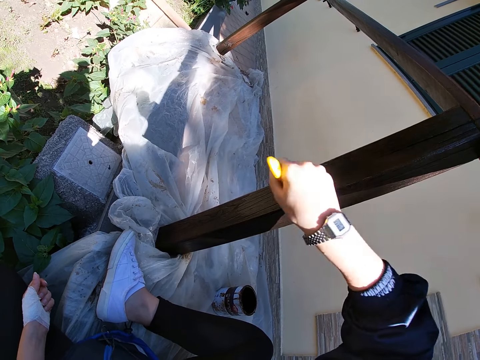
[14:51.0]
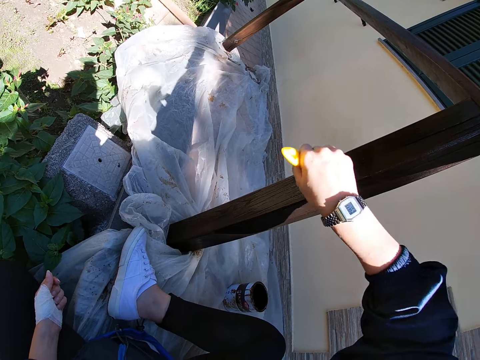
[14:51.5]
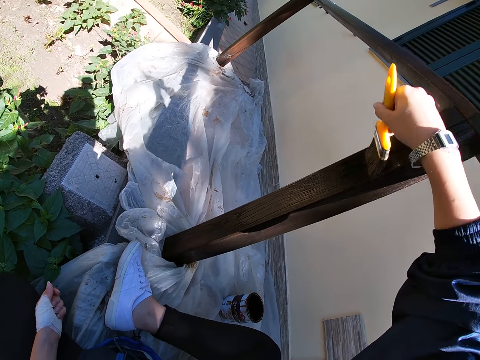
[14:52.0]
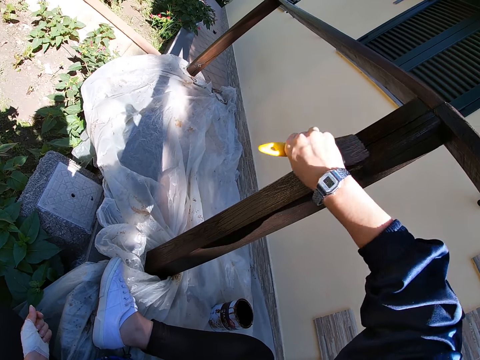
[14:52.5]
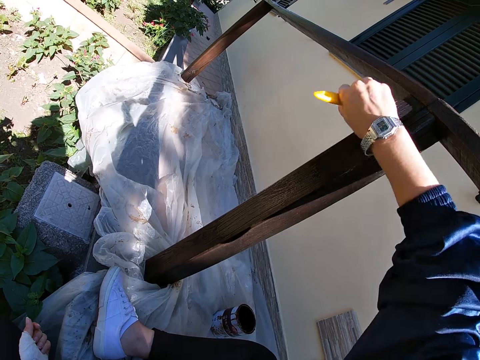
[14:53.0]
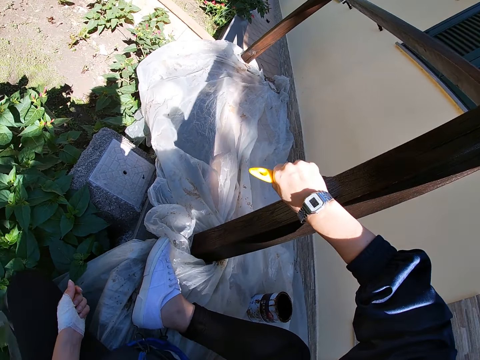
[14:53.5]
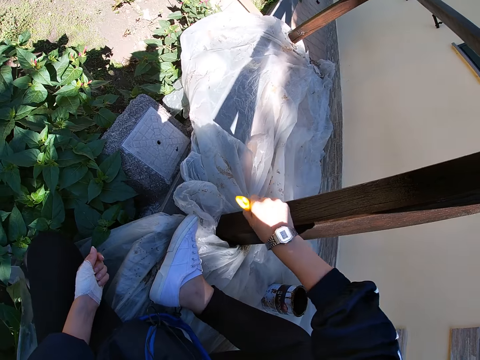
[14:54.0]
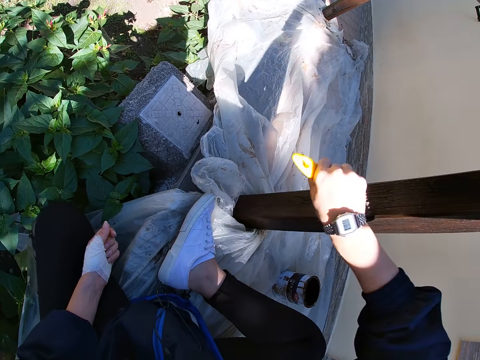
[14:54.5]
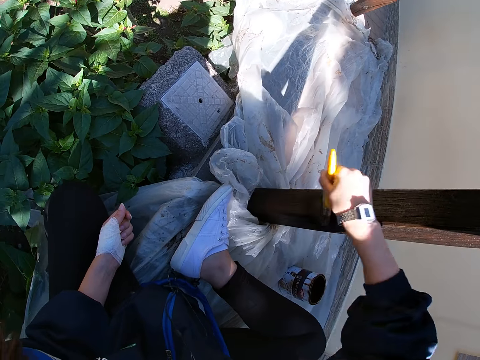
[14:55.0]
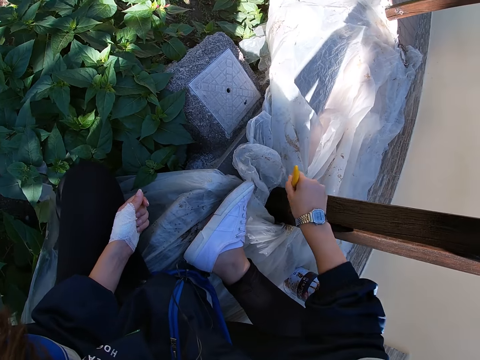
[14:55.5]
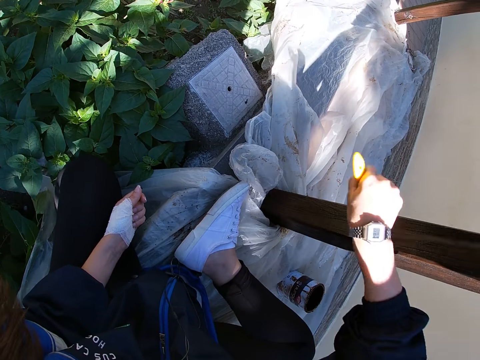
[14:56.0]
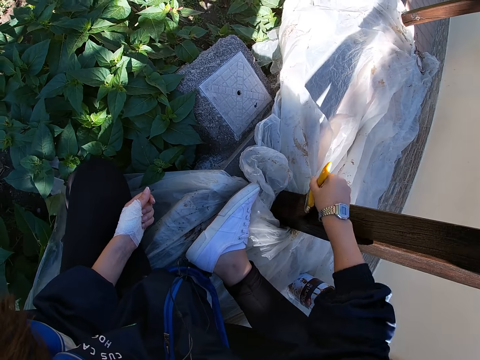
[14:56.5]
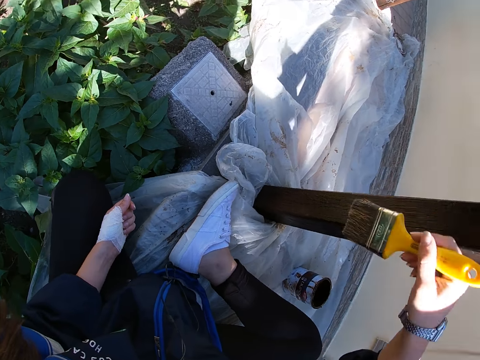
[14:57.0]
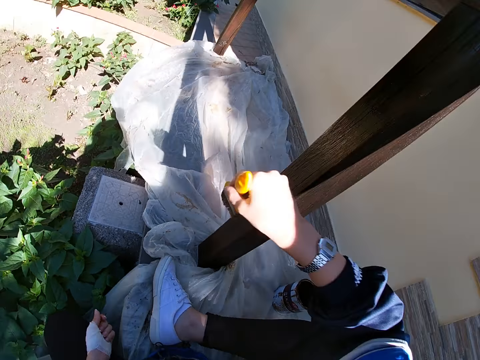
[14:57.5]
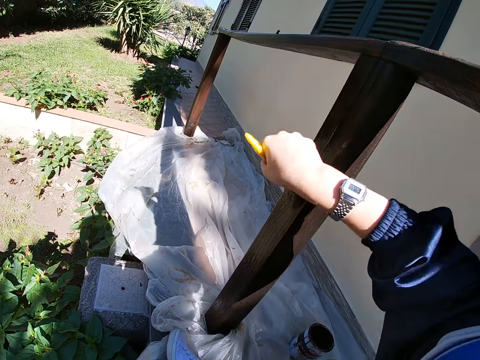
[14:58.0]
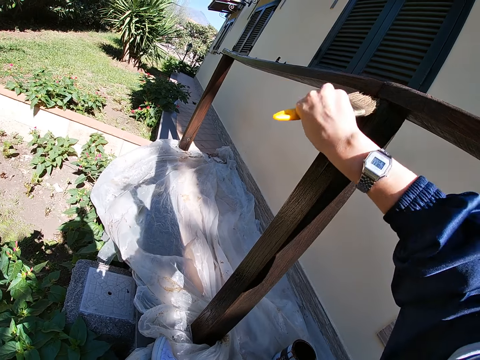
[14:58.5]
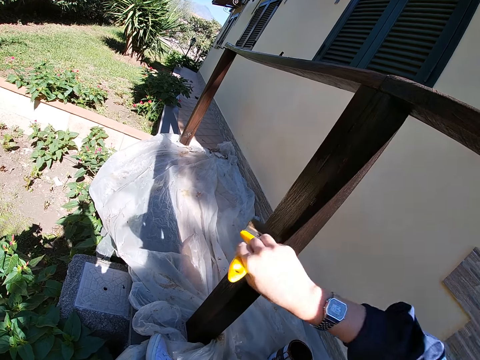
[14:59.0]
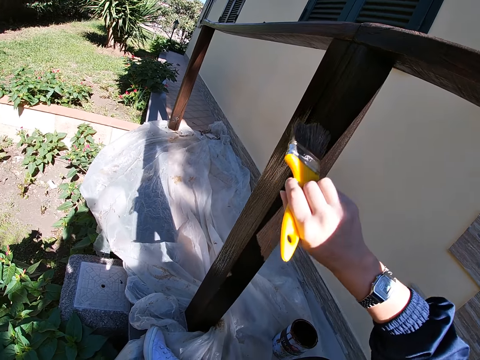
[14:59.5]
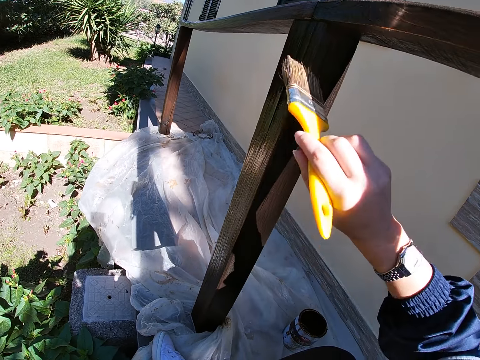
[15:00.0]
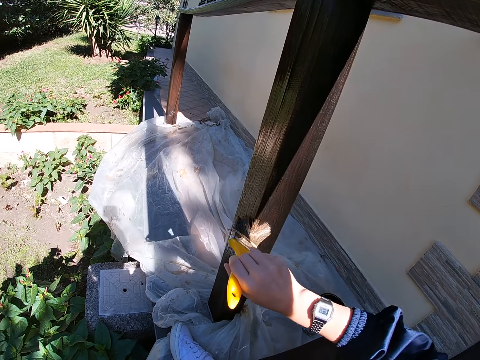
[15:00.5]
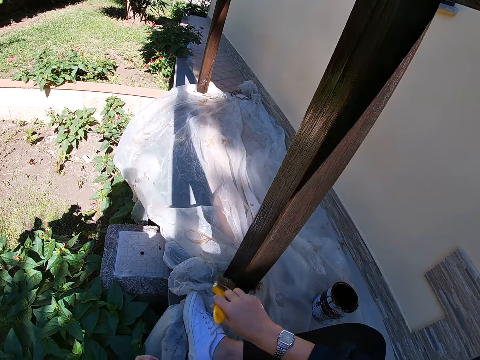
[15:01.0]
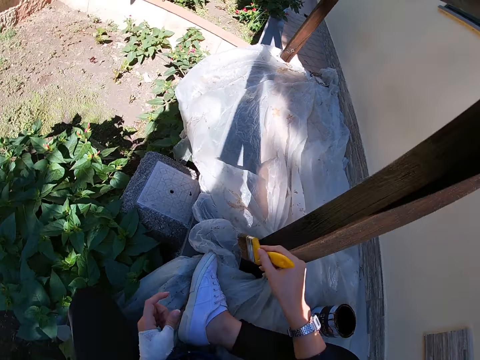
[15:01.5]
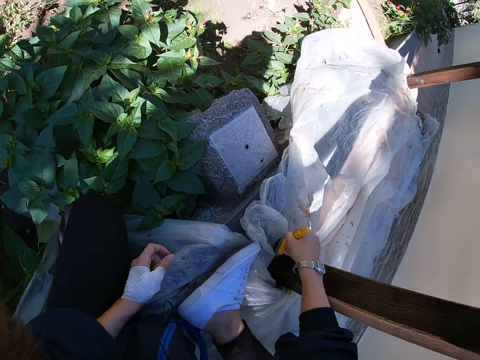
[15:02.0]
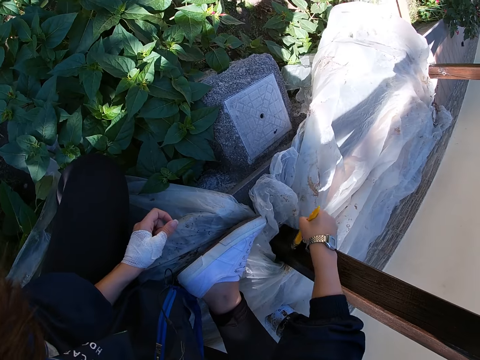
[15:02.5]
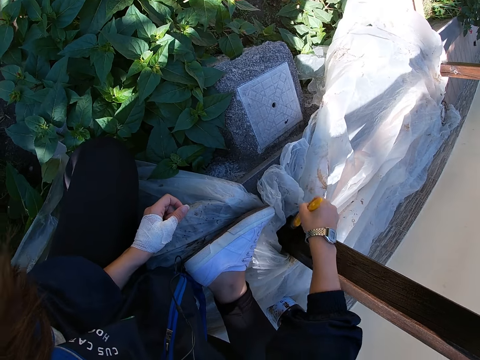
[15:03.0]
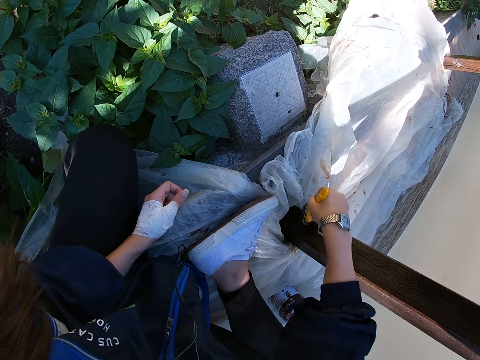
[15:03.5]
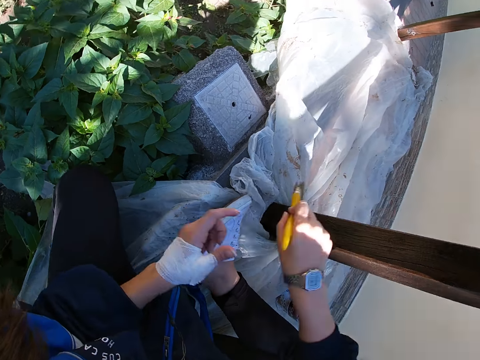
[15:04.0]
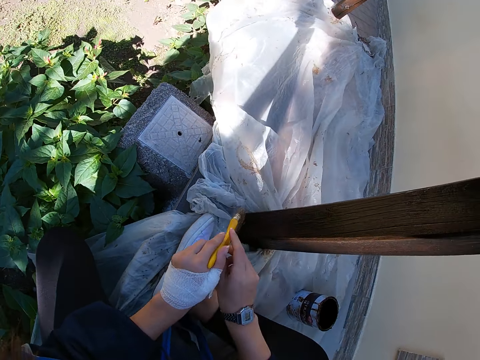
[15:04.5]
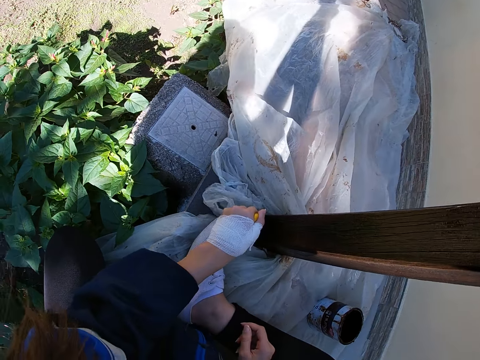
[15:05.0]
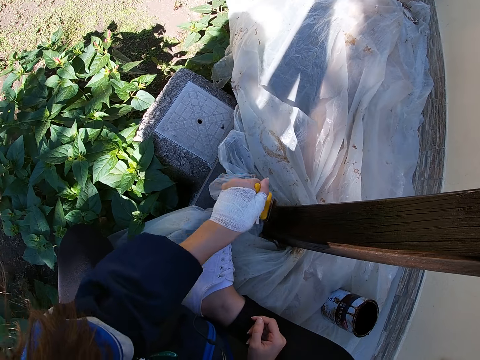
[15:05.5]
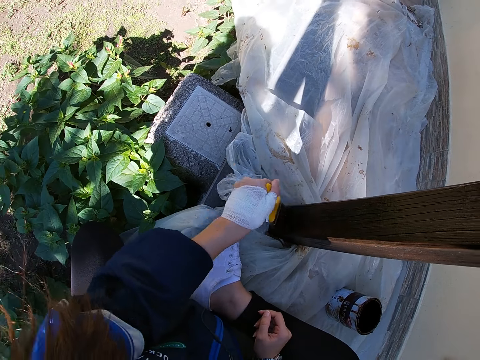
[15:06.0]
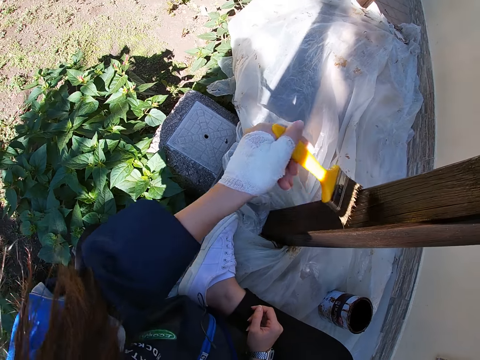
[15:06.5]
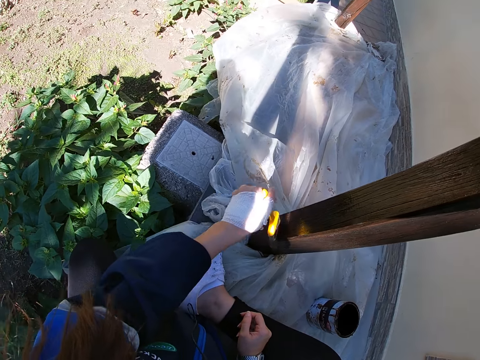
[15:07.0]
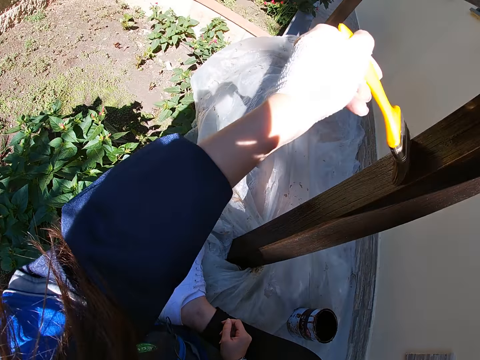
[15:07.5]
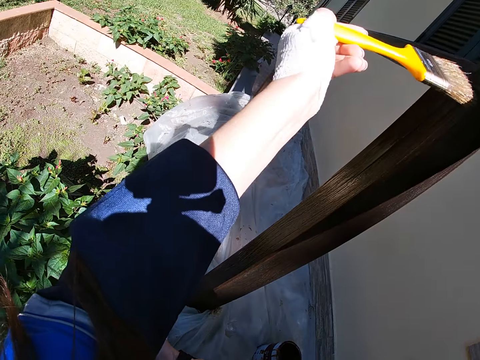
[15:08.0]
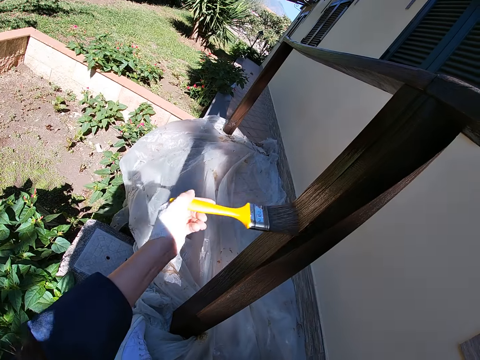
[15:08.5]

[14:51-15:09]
The camera wearer stops painting the balustrade. She paints the balustrade. She stops painting the balustrade. She paints the balustrade. She passes the paint brush from her right hand to her left hand. She paints the balcony rail with the paint brush.

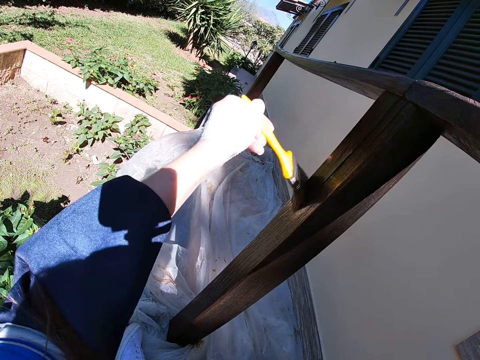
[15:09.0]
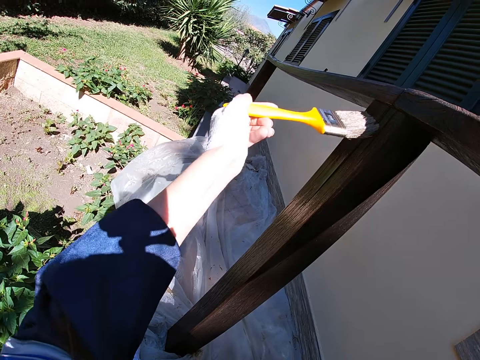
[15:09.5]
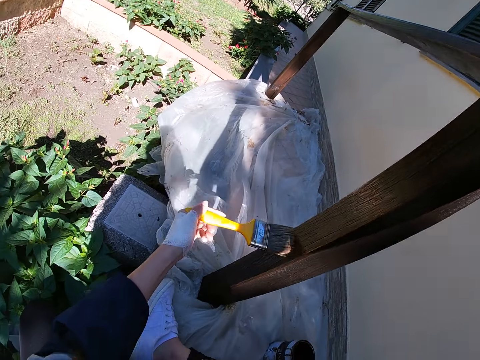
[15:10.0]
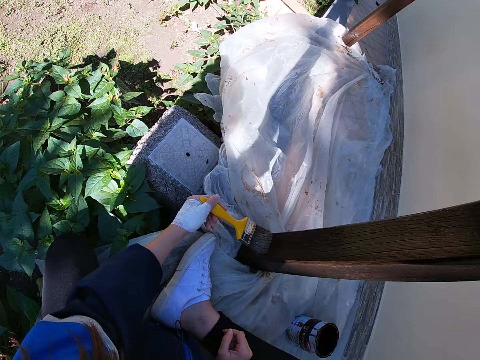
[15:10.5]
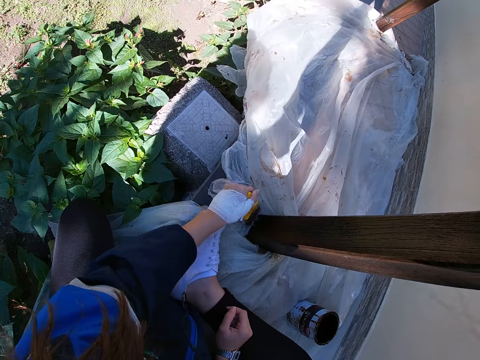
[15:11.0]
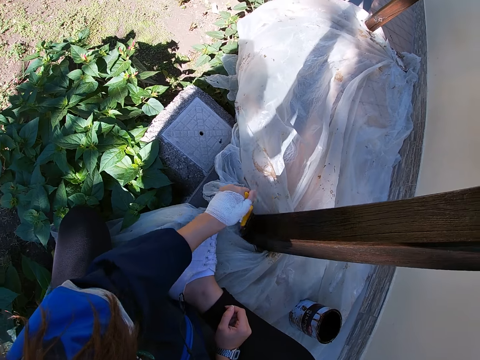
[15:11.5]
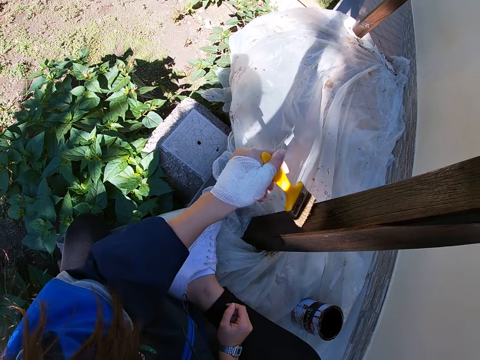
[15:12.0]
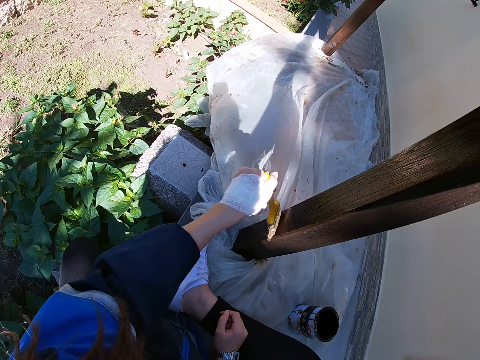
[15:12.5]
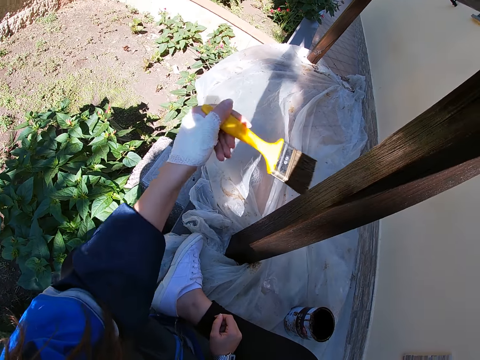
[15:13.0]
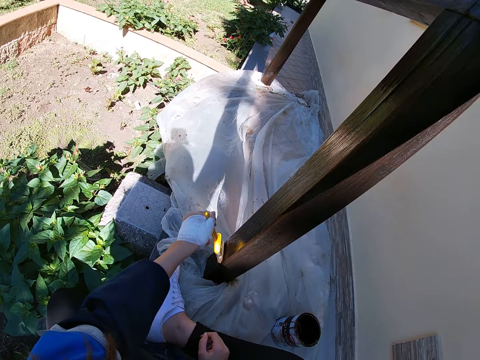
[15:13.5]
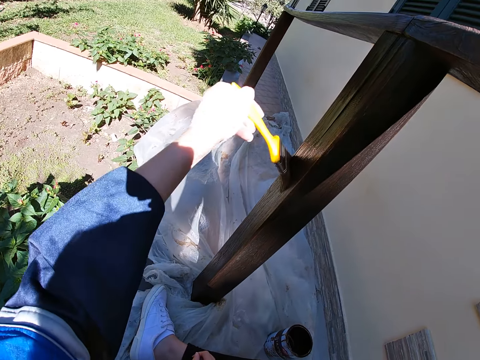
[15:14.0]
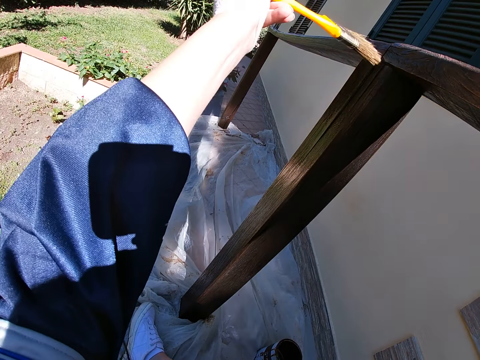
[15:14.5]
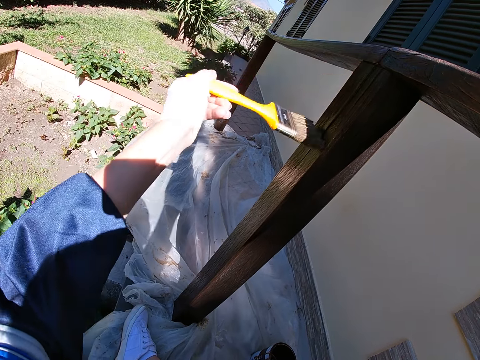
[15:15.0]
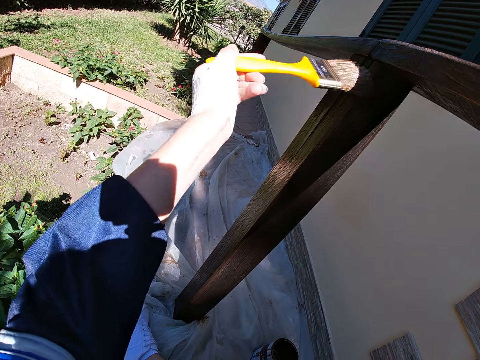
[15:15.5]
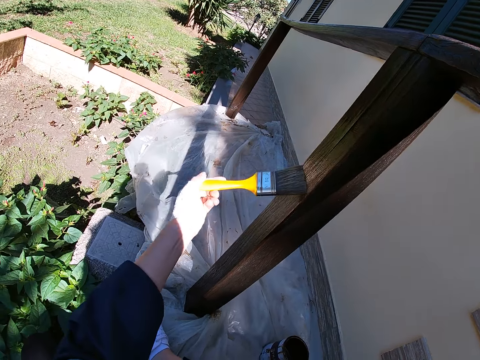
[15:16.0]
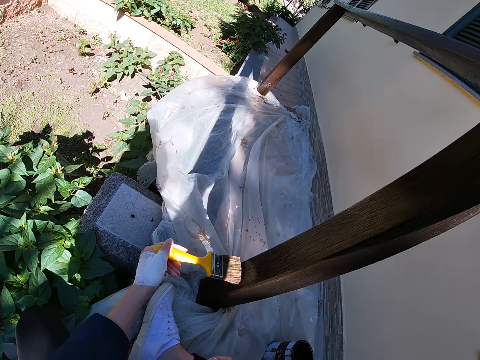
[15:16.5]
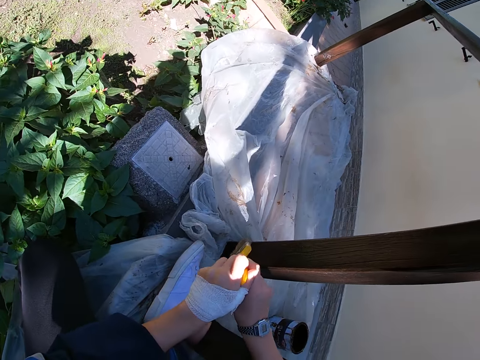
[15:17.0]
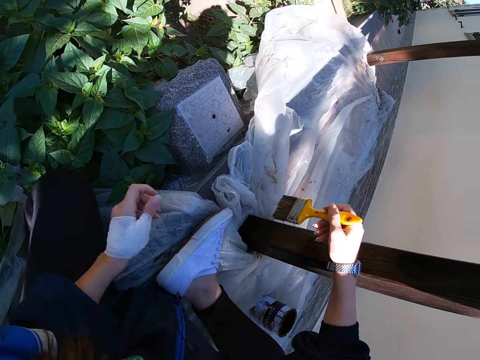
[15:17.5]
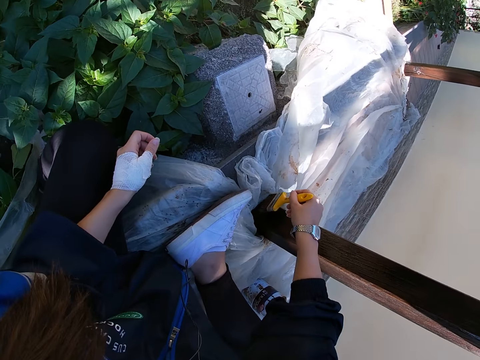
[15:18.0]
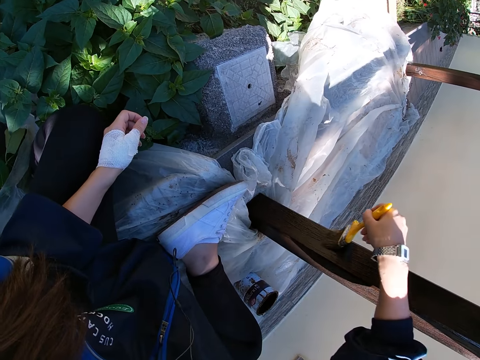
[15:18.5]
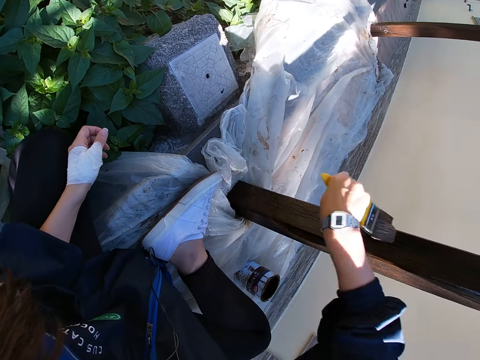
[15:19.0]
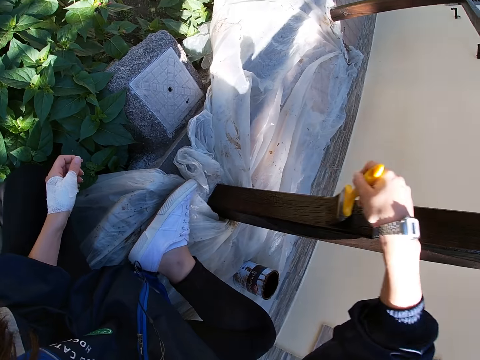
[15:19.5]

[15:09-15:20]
The camera wearer passes the paint brush from her left hand to her right hand. She holds the paint brush with her right hand. She paints the balcony rail with the paint brush.
